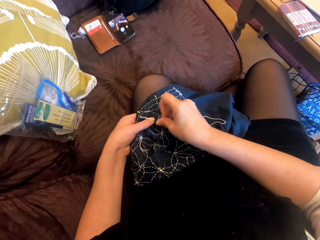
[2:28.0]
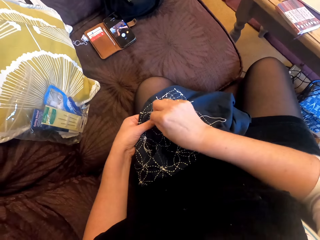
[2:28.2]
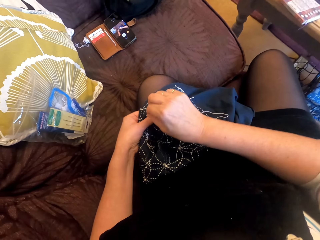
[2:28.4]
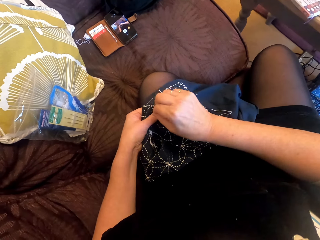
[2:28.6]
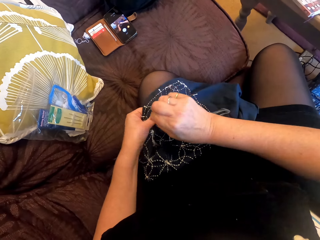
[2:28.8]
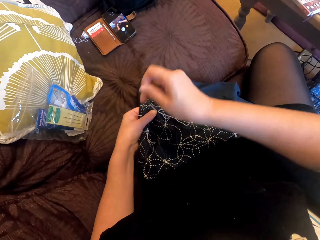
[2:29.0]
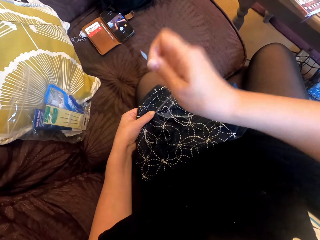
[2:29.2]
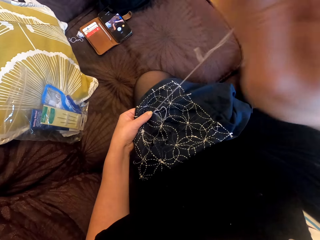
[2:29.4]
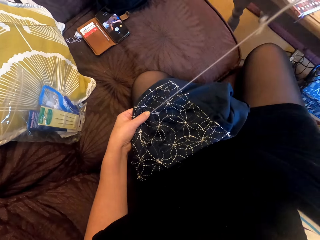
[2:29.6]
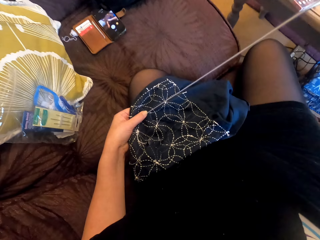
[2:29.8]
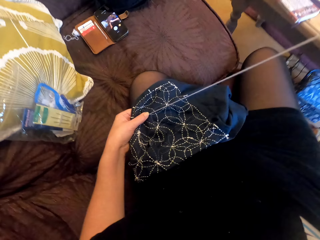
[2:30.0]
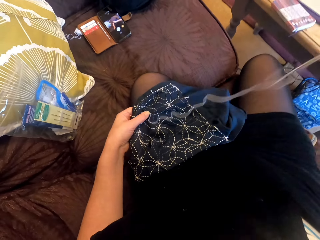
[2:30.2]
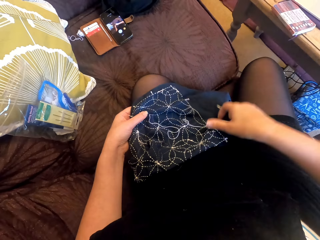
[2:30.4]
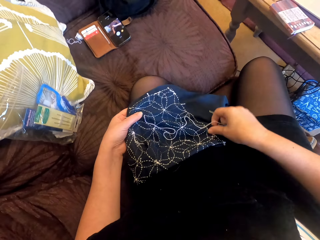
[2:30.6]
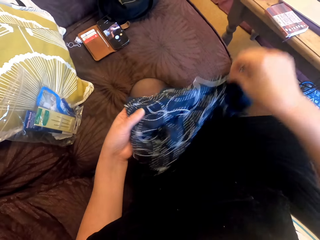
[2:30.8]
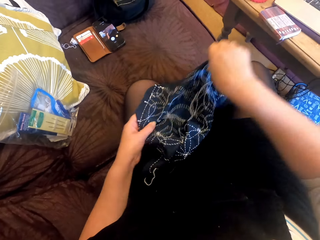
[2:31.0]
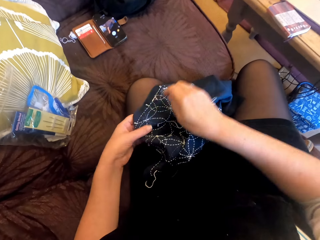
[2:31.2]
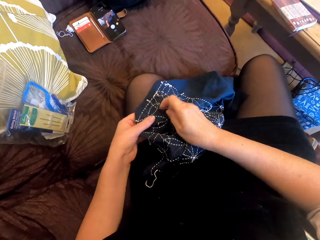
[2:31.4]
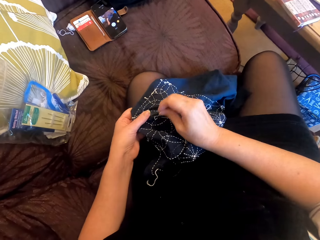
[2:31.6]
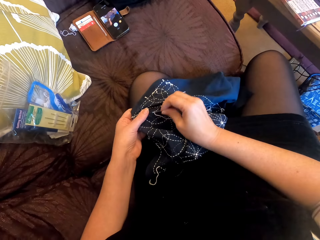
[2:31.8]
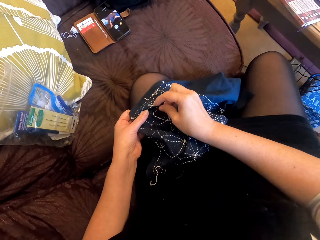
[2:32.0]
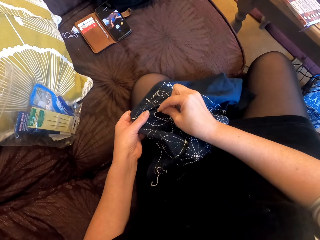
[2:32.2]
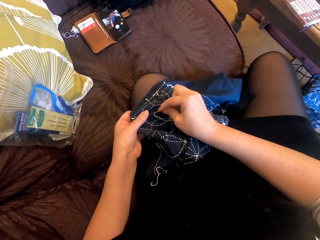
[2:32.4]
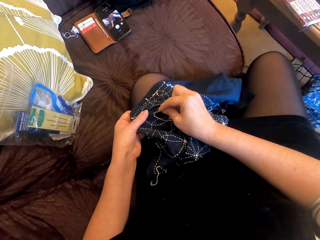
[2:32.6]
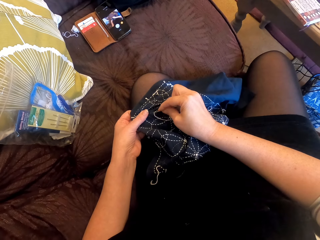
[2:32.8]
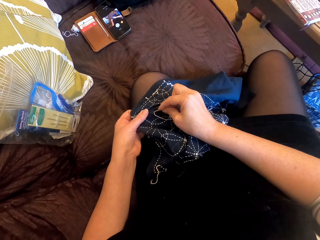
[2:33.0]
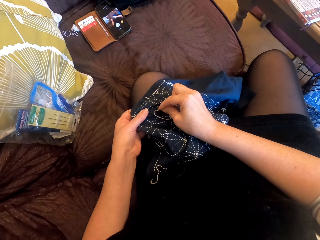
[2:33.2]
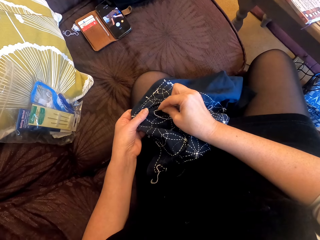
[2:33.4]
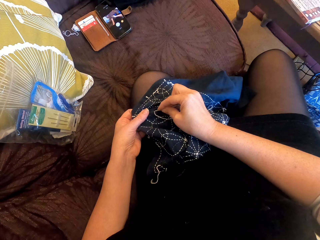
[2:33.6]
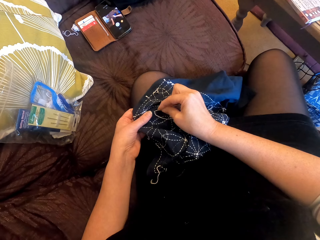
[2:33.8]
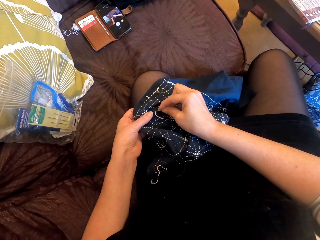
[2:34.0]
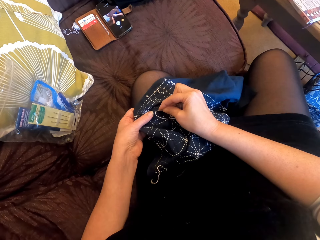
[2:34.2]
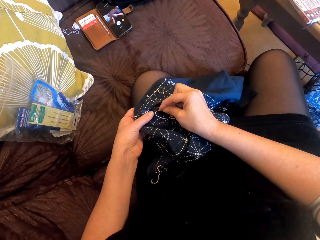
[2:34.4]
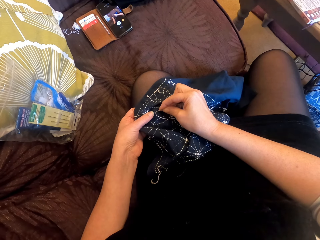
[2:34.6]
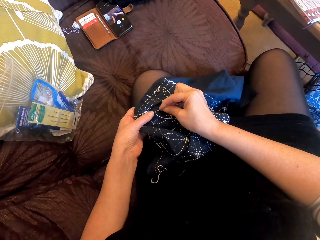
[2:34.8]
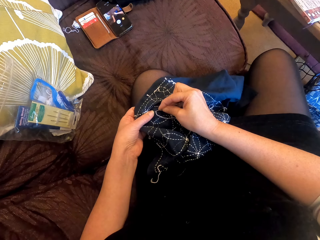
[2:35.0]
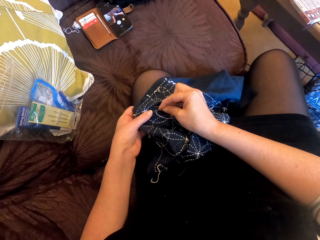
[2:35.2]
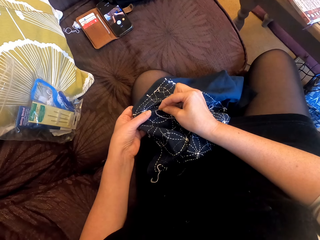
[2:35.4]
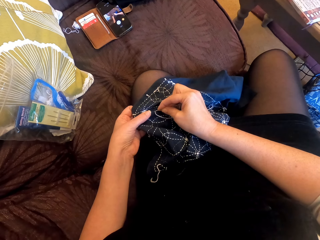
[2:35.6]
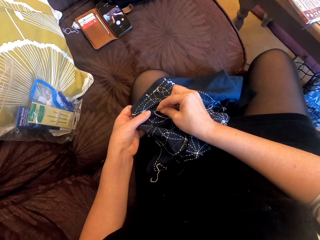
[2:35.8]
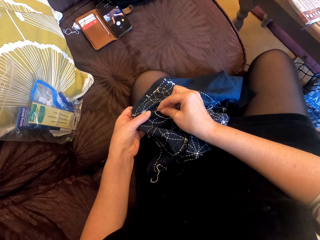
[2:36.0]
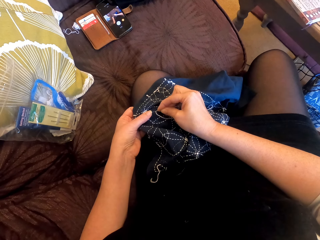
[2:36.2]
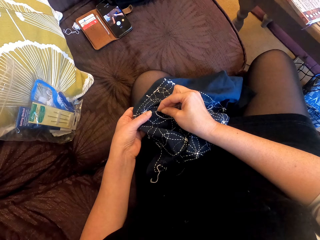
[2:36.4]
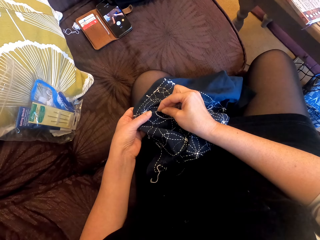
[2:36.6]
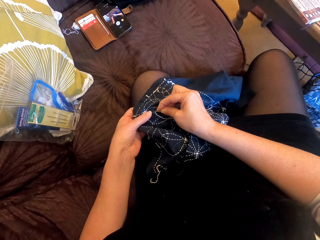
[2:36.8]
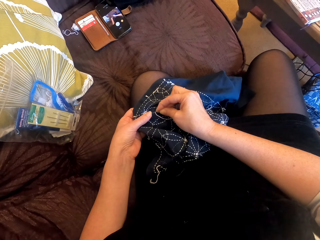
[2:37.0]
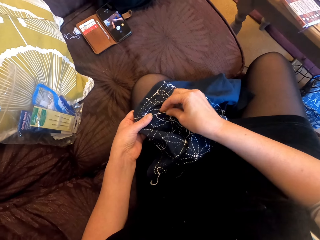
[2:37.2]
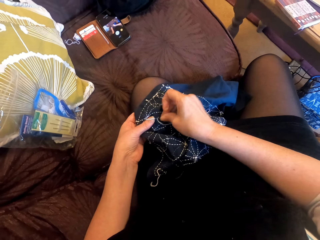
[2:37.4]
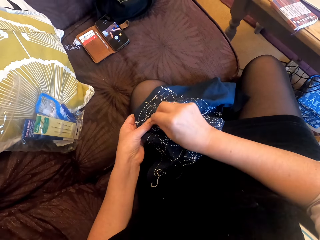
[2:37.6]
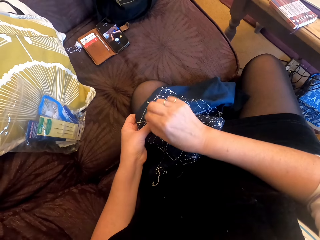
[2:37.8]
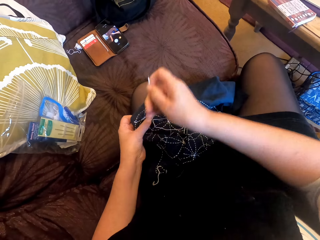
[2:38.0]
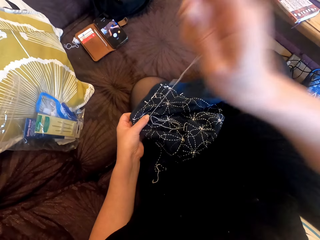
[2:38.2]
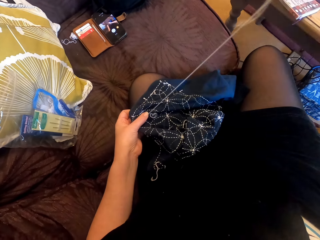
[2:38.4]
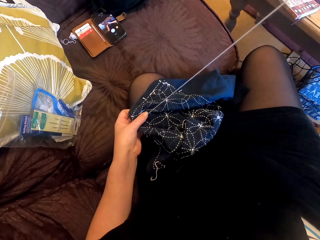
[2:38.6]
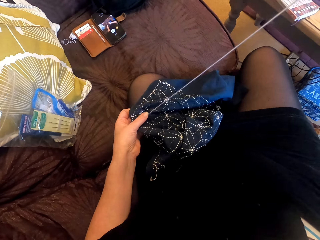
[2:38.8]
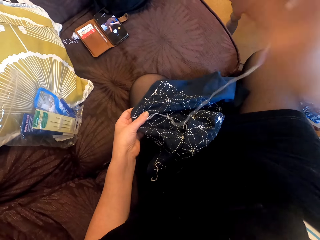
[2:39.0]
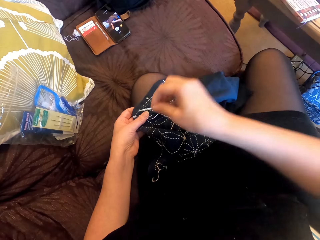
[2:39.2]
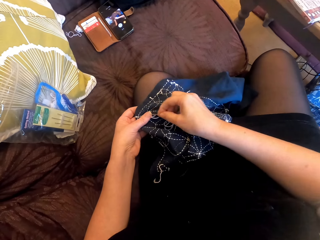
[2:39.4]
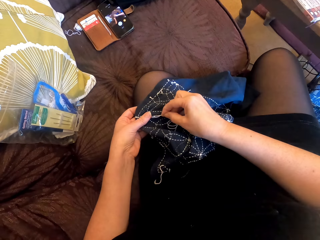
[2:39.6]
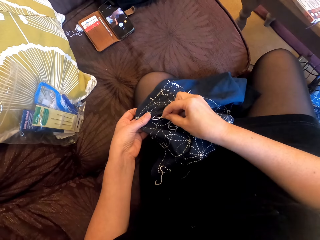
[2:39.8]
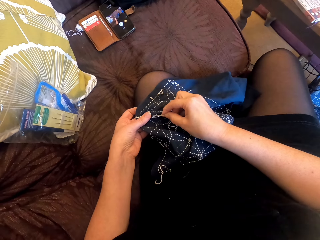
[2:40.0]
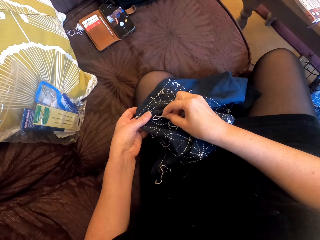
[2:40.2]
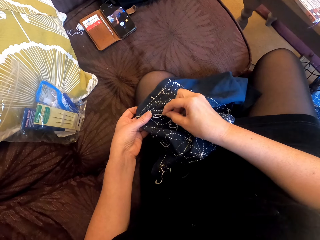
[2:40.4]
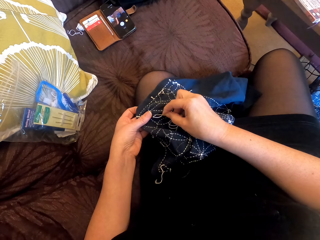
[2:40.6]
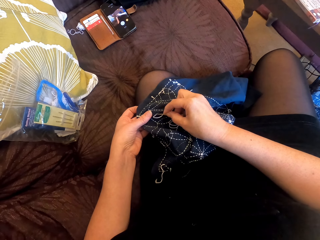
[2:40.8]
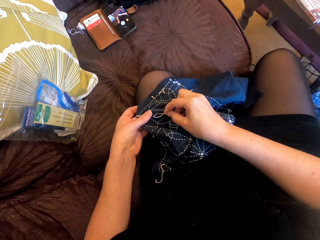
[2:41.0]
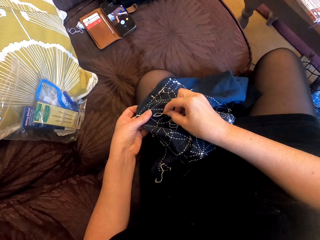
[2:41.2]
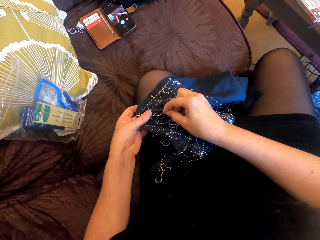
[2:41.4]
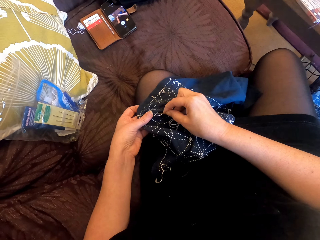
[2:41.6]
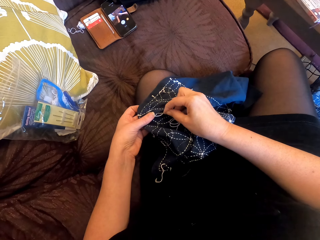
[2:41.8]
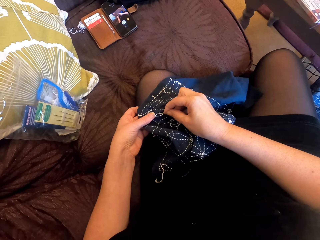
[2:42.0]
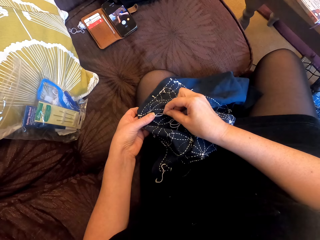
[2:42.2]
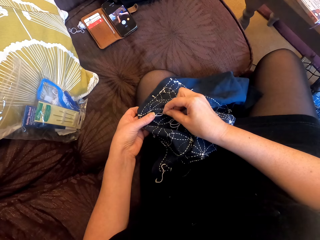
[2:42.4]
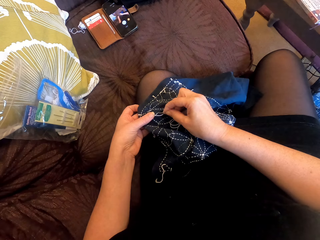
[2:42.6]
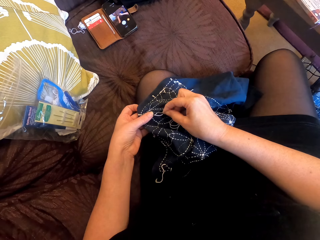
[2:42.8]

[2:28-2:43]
The camera wearer pulls the thread. They lift the cloth. They straighten the cloth. They drop the cloth. They sew the cloth. They pull the thread. They sew the cloth.

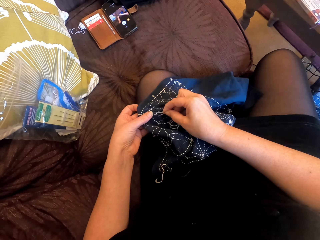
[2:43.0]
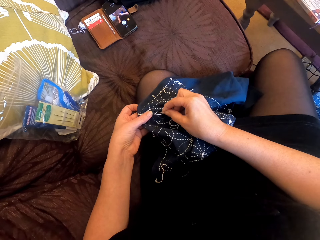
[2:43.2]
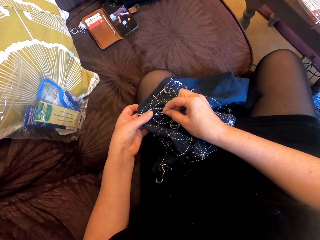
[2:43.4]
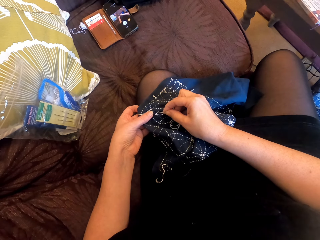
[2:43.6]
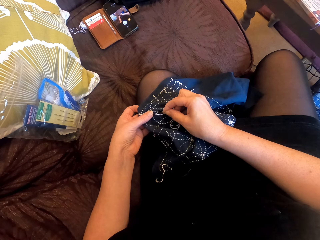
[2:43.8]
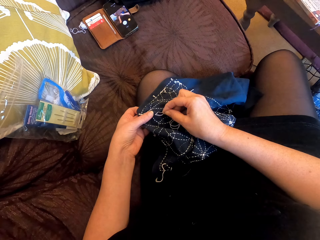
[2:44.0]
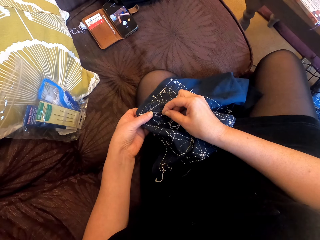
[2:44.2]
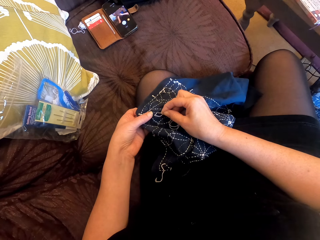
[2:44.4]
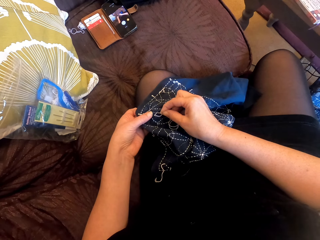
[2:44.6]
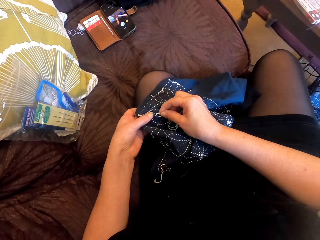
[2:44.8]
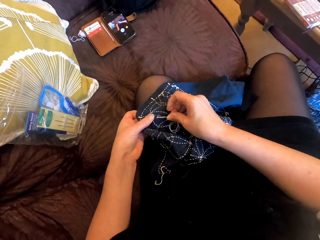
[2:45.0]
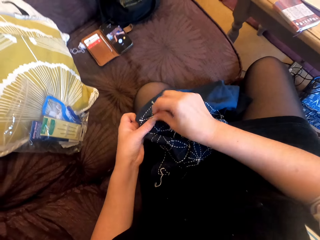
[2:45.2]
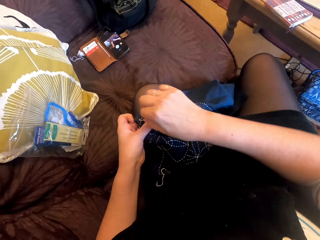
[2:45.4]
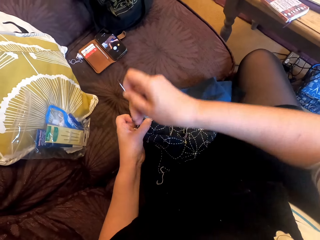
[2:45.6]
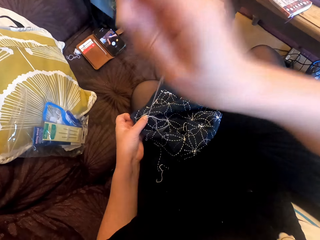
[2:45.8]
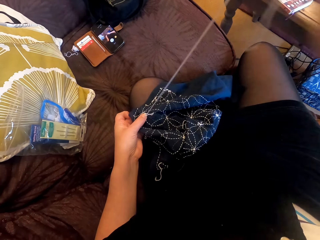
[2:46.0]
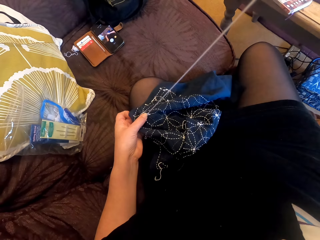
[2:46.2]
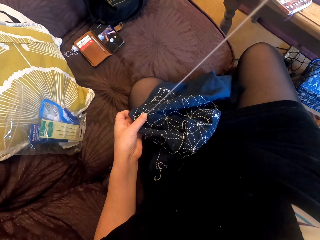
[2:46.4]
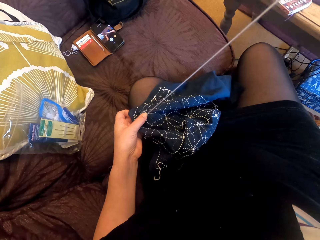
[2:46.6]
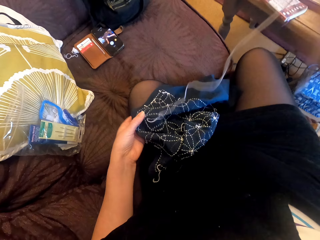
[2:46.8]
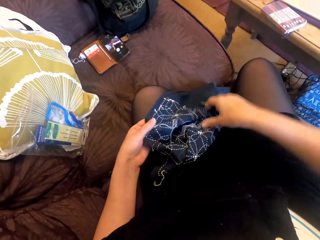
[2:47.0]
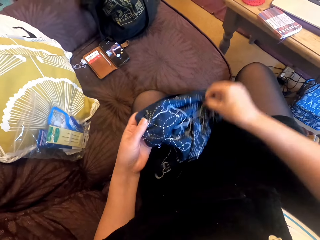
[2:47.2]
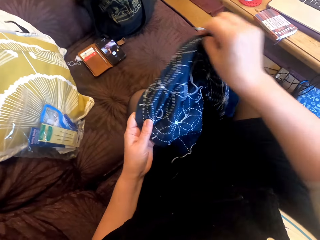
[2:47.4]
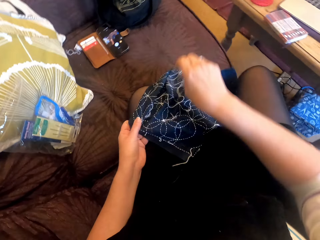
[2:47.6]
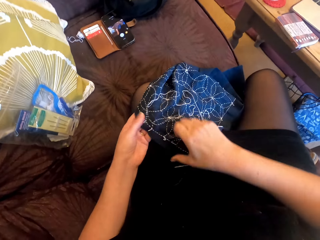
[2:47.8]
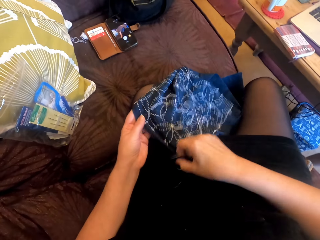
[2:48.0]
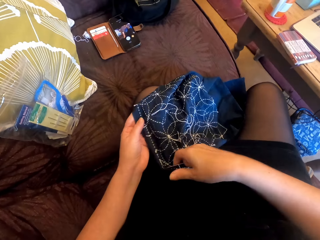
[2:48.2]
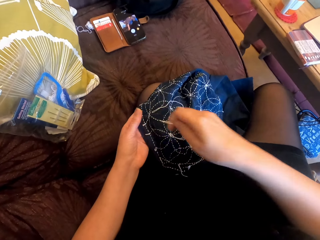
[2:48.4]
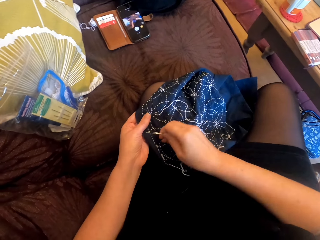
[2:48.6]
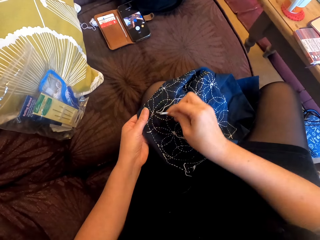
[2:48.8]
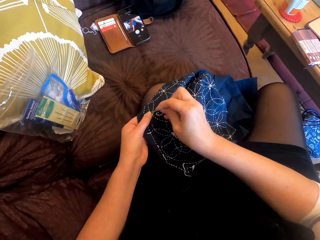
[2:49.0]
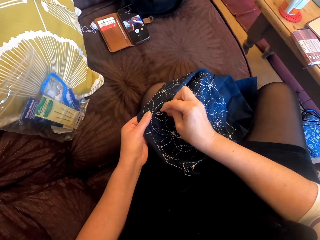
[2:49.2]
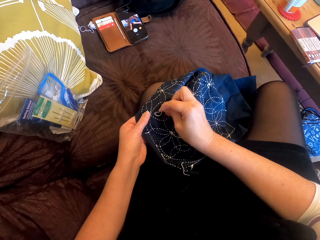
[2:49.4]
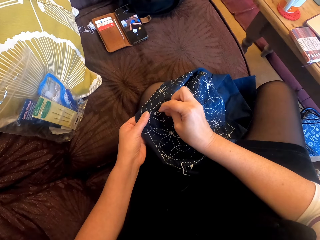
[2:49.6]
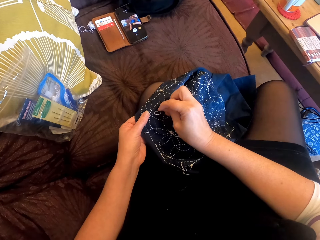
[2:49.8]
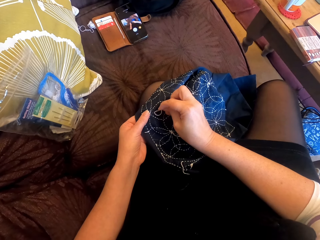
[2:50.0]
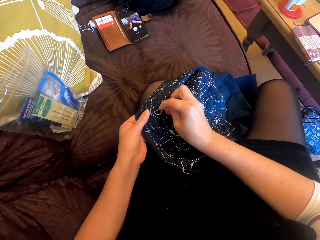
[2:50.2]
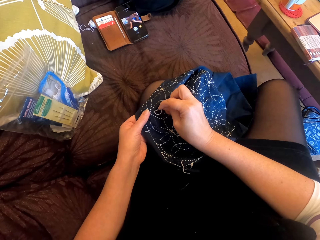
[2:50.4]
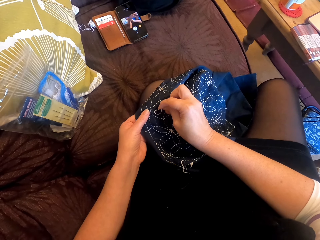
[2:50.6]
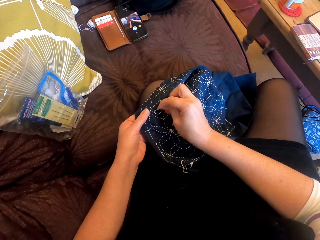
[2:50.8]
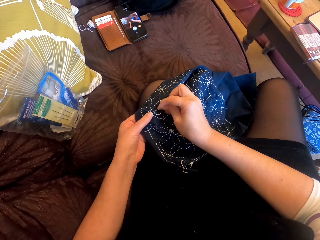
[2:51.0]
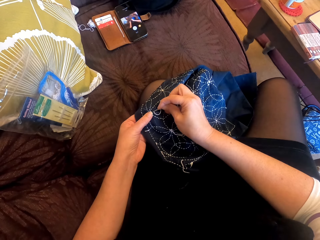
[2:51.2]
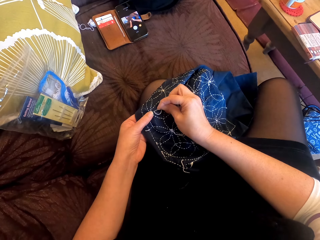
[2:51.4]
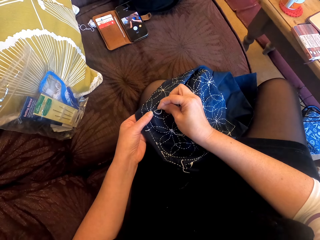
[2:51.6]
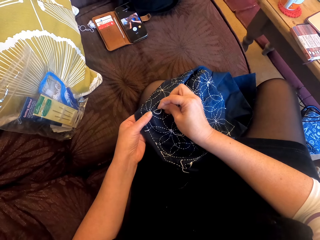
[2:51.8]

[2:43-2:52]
The camera wearer pulls the thread. They lift the cloth. They drop the cloth. They straighten the cloth. They touch the cloth. They sew the cloth.
